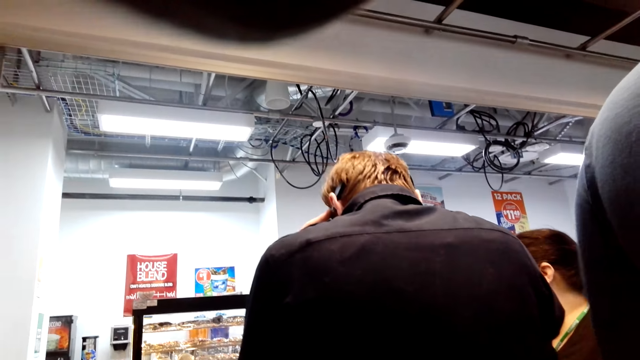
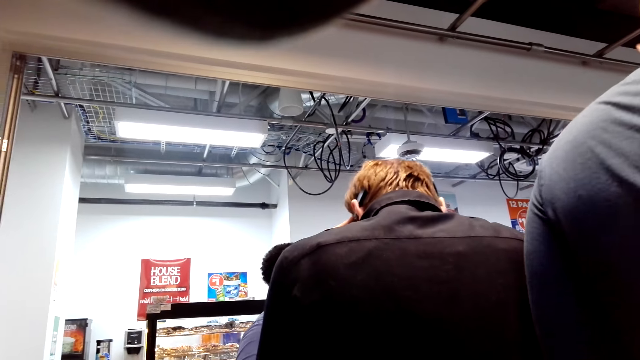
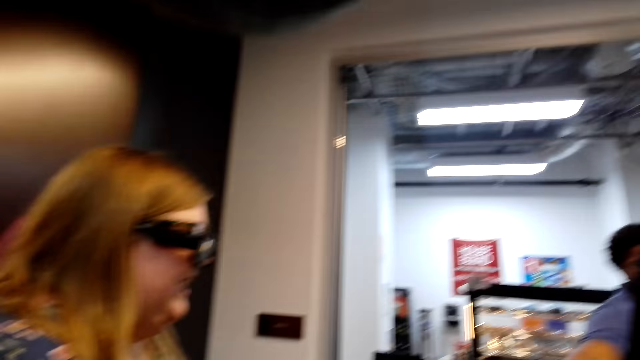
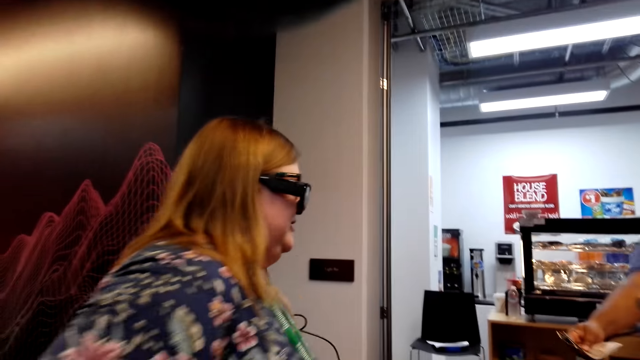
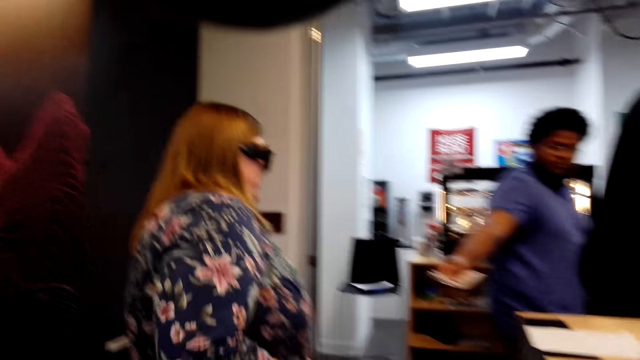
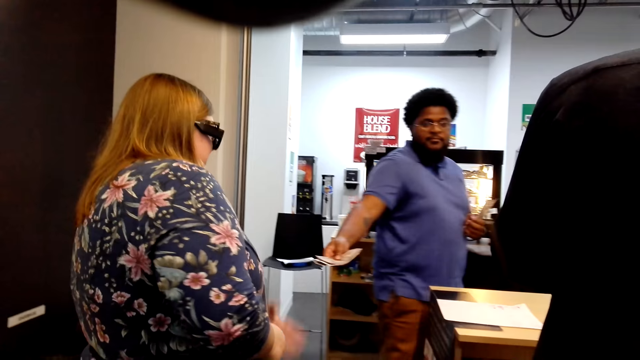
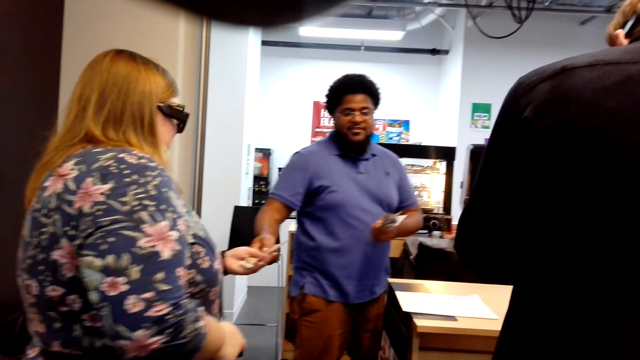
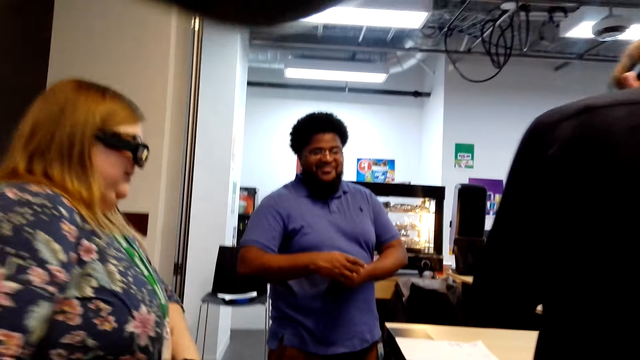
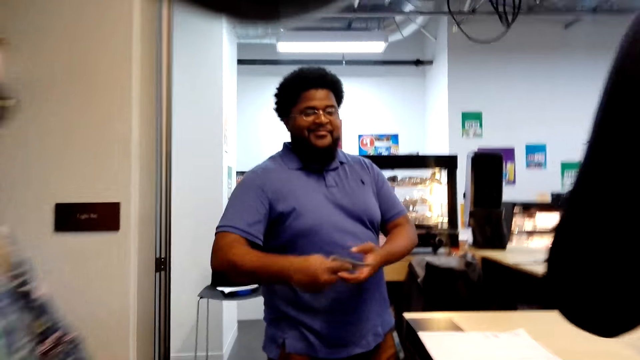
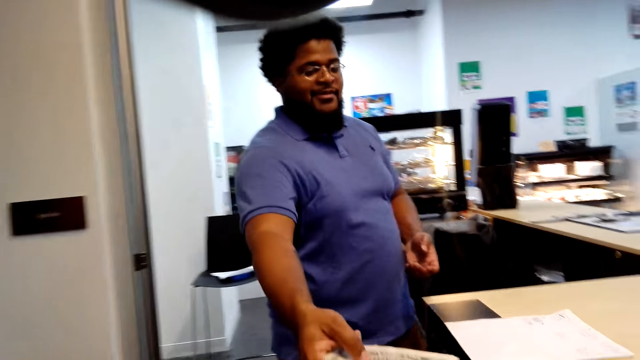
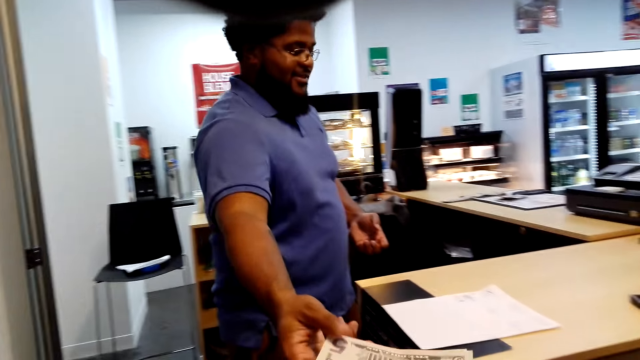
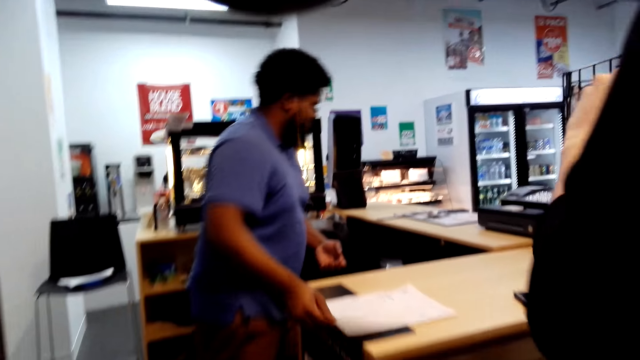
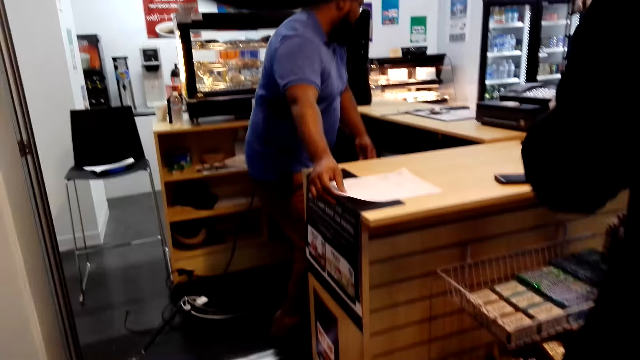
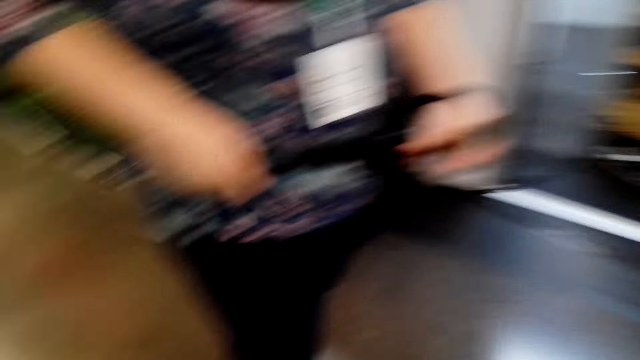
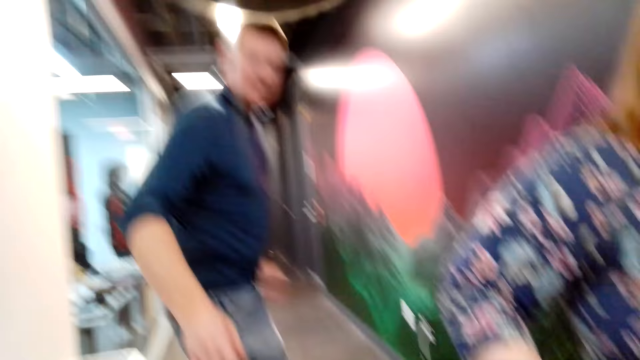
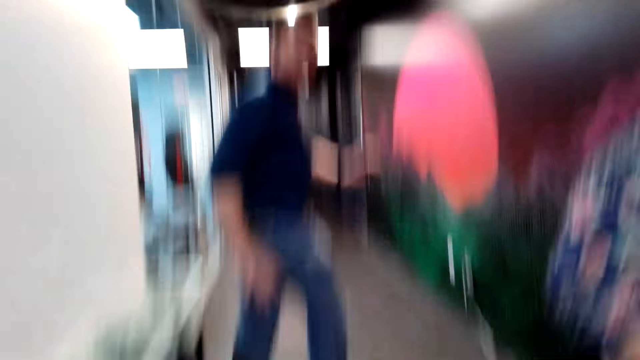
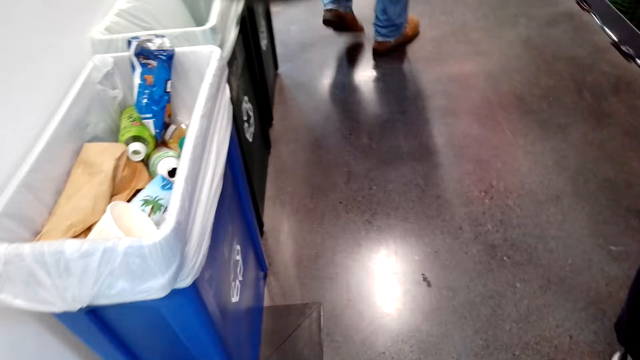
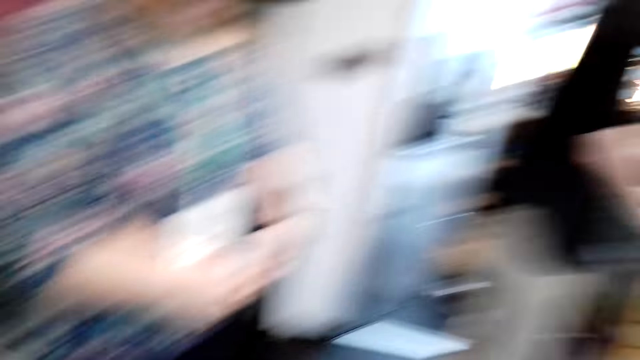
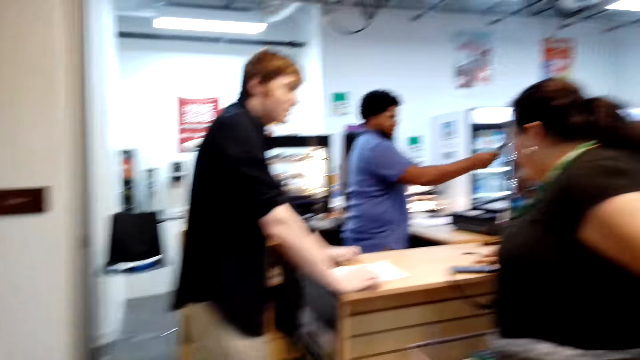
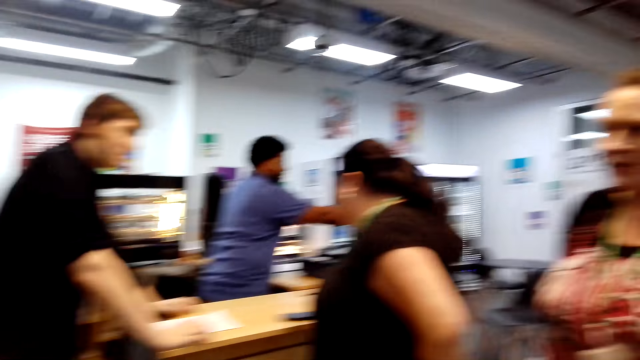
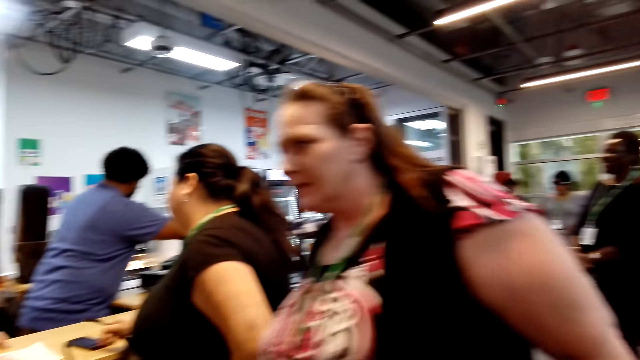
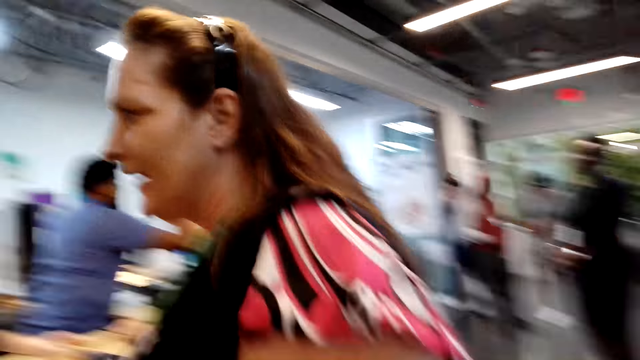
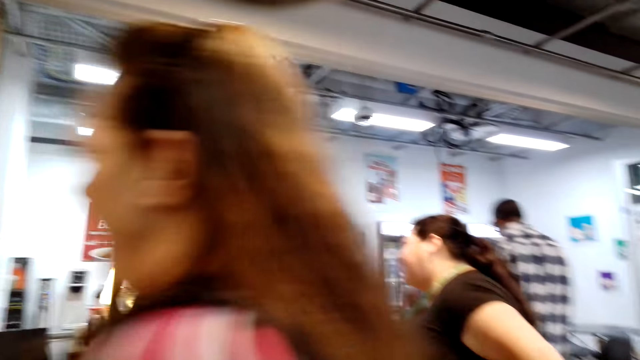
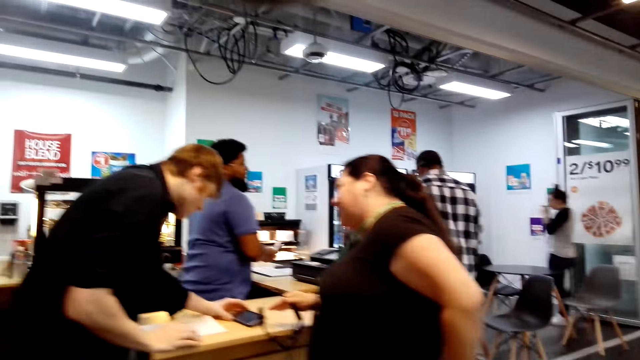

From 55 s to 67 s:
The camera wearer looks around. A man hands money to the camera wearer. The camera wearer takes the cash. They converse with another man and look around.

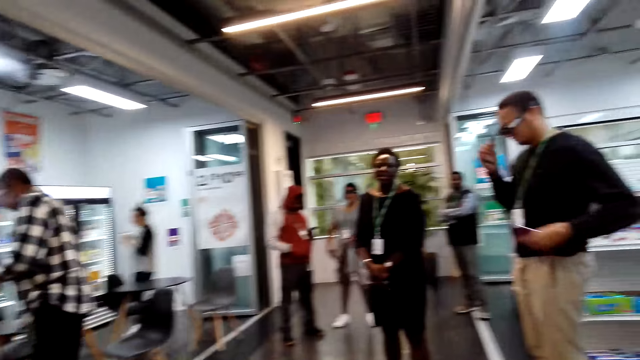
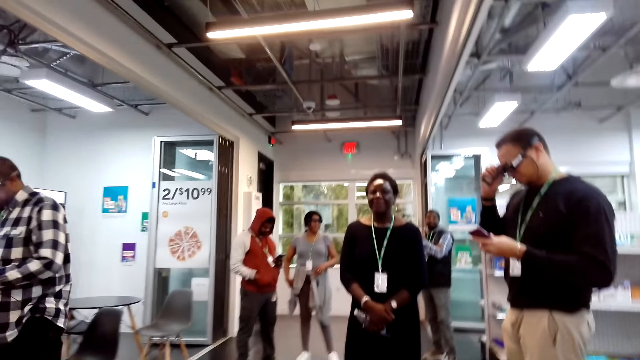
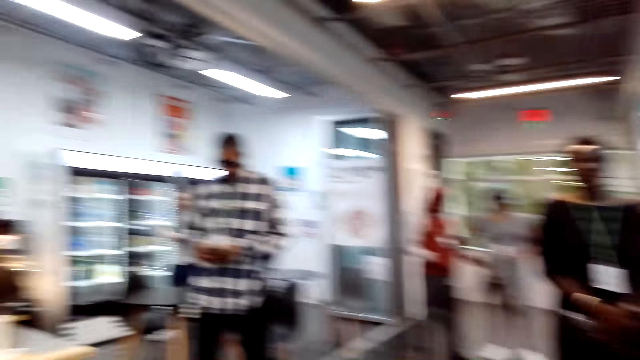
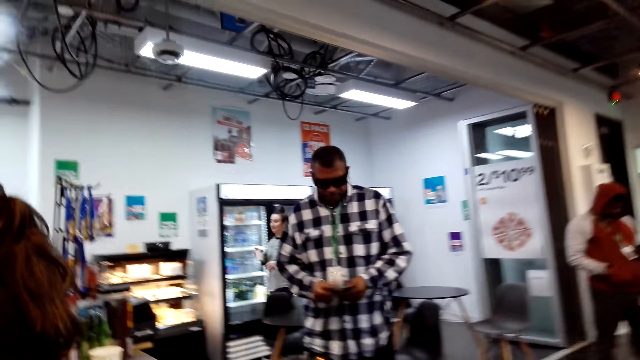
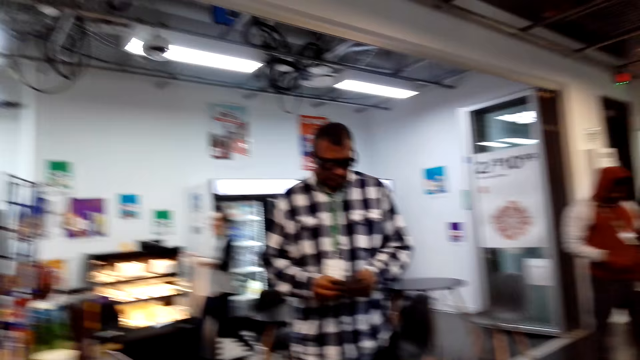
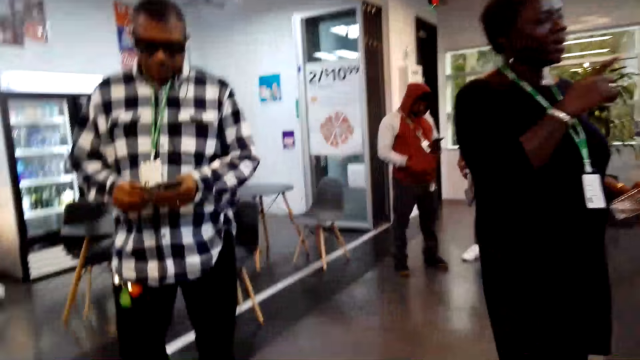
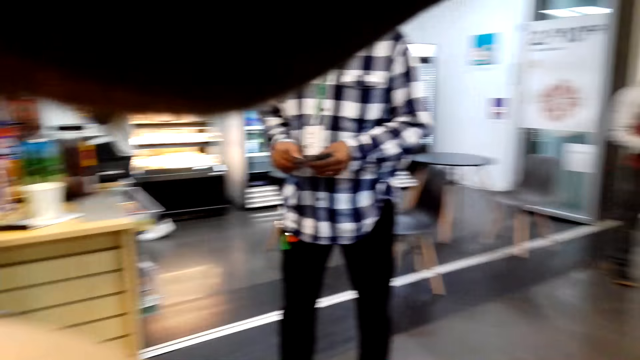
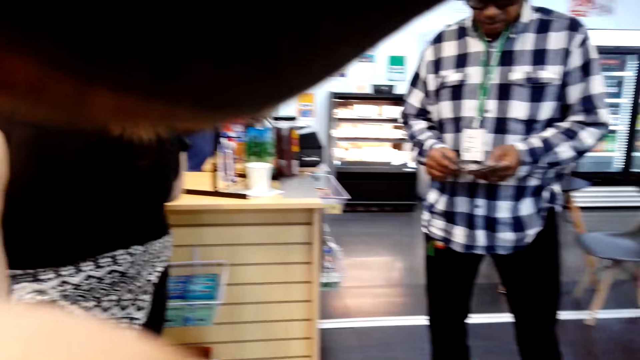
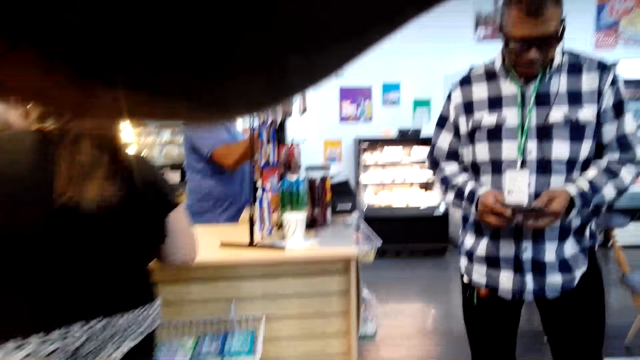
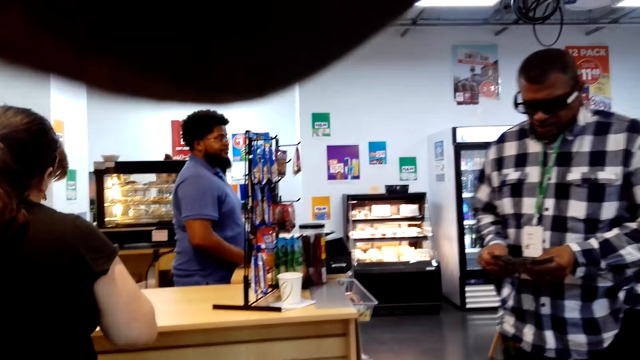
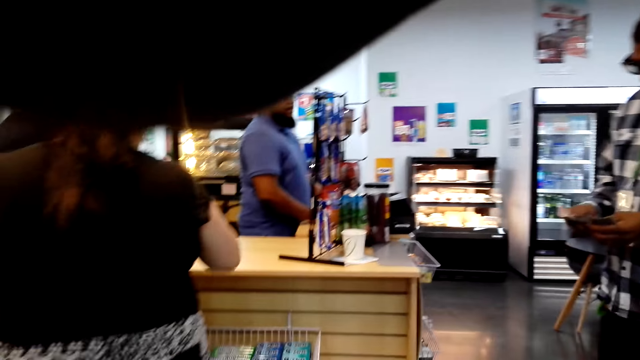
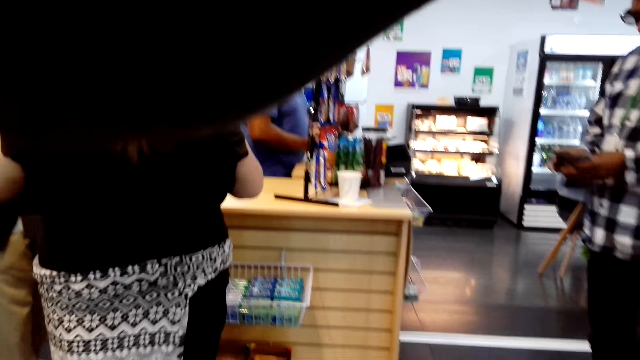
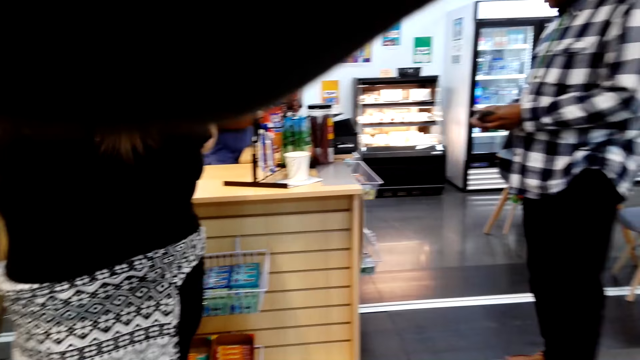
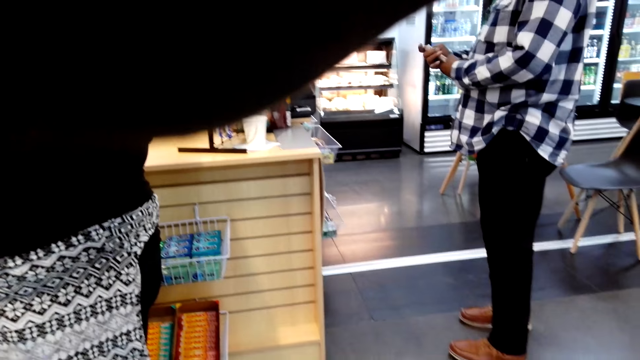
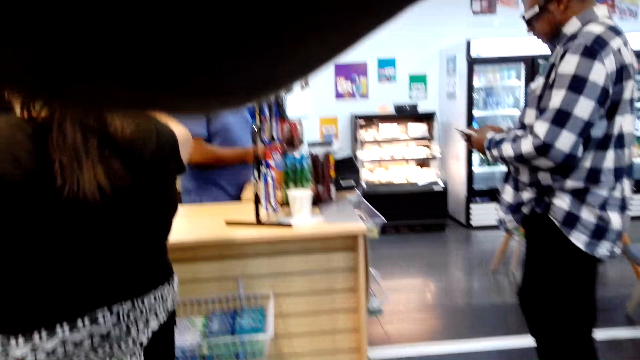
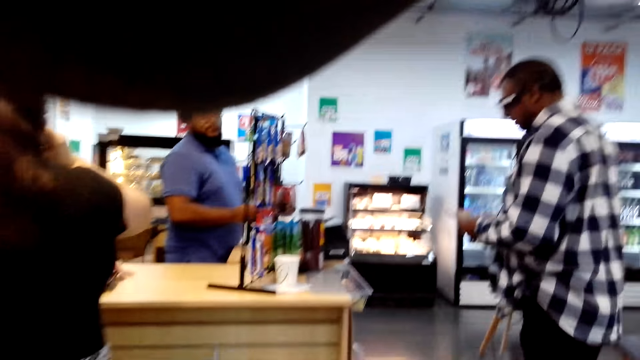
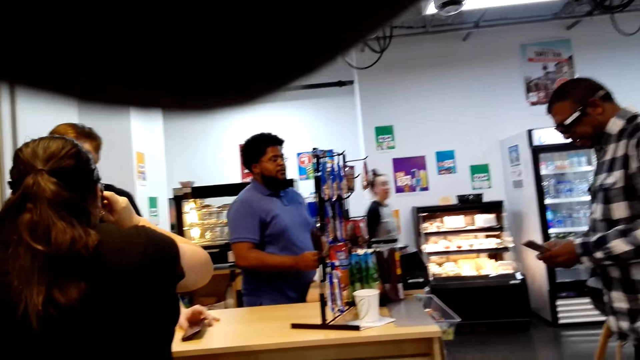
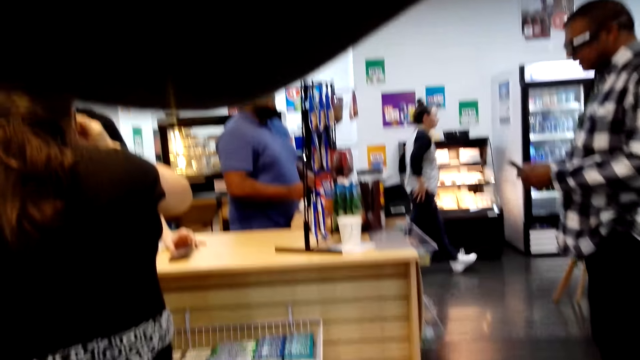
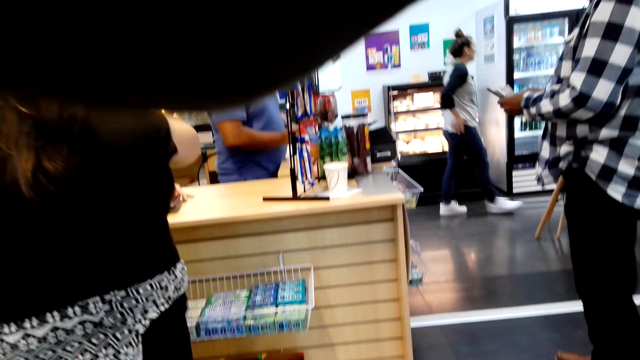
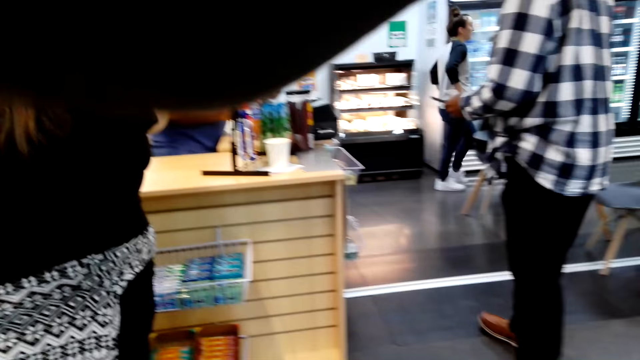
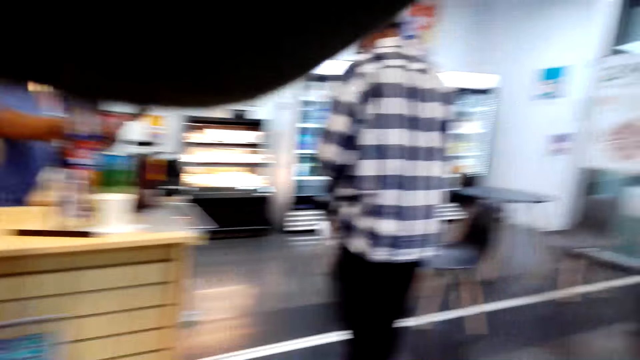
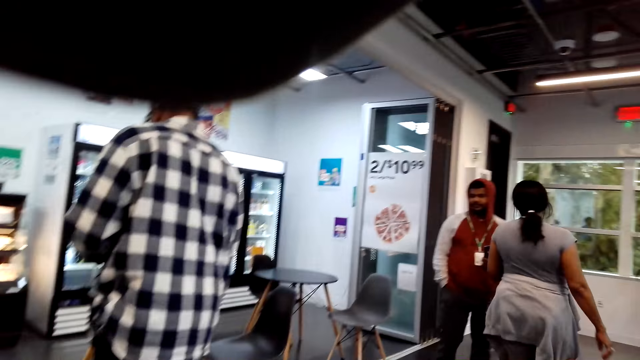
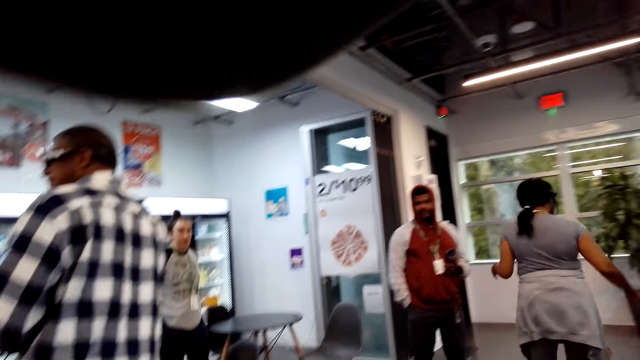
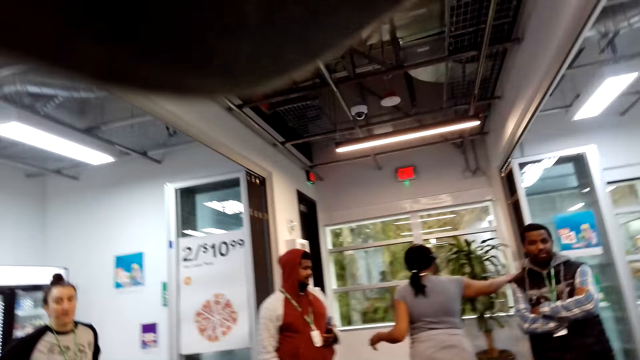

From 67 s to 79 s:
The camera wearer adjusts the camera. They look around.
